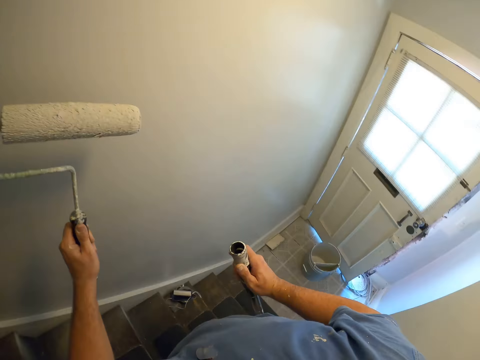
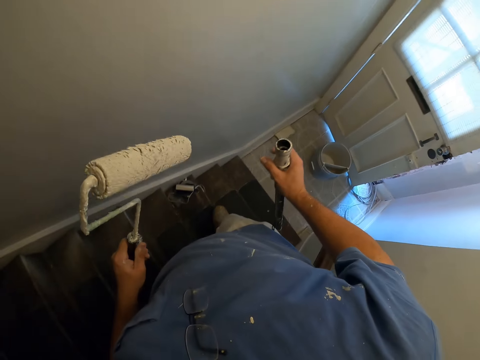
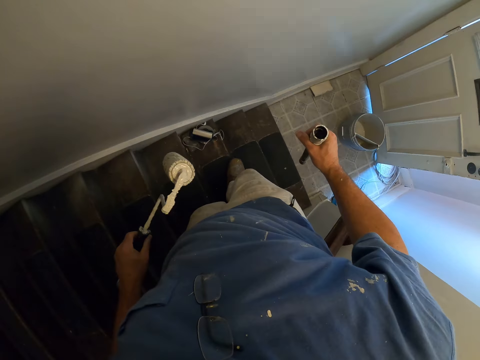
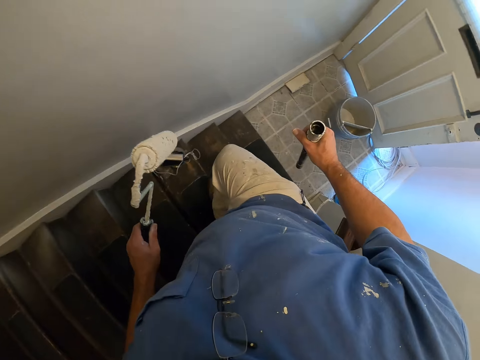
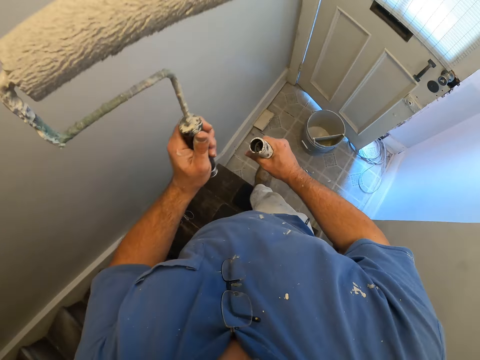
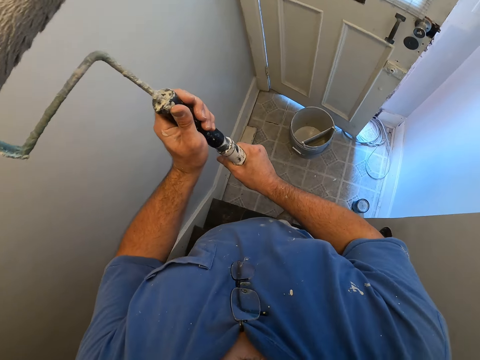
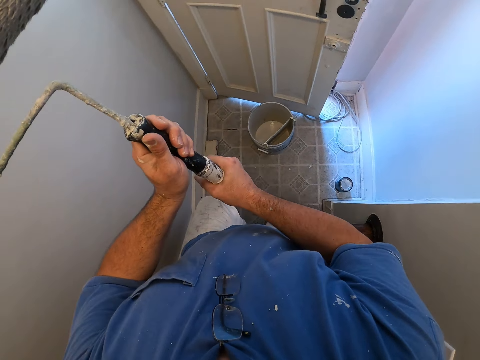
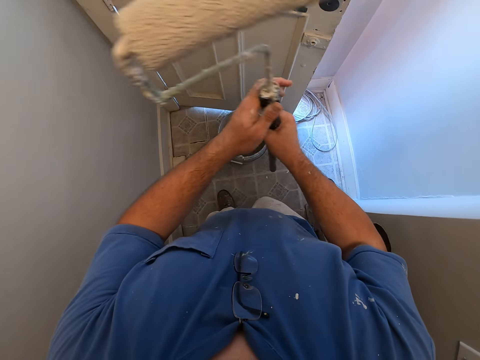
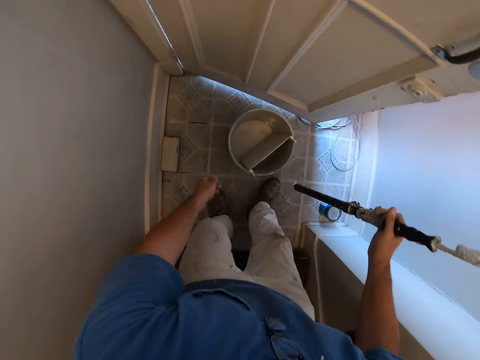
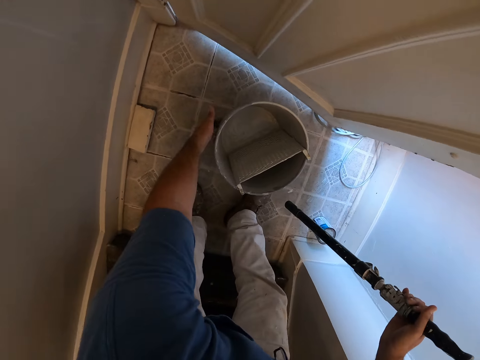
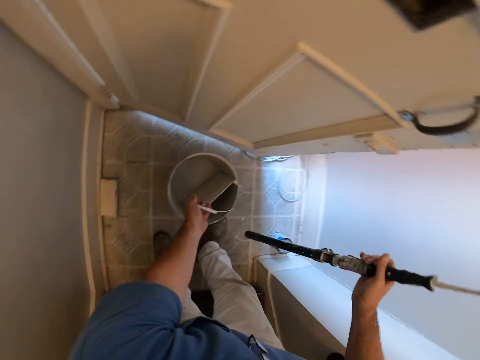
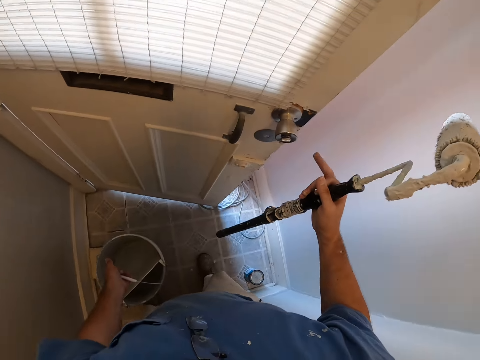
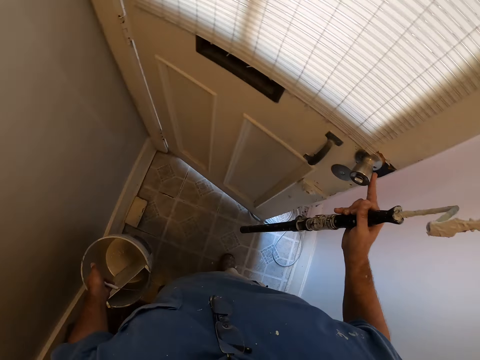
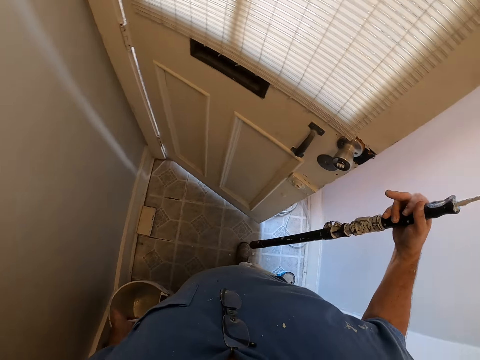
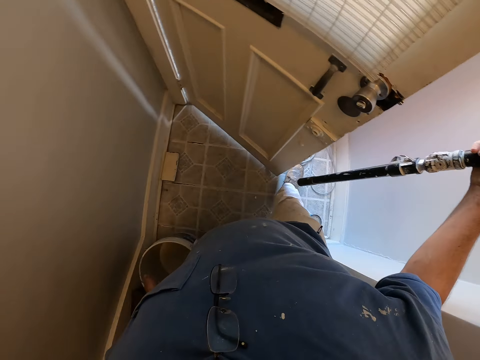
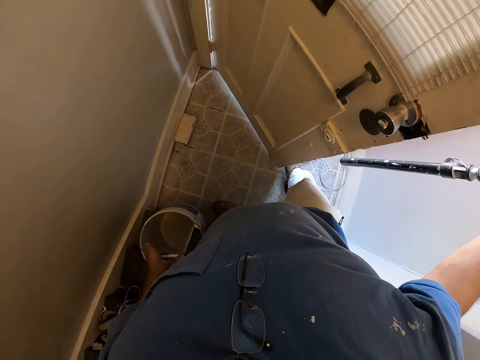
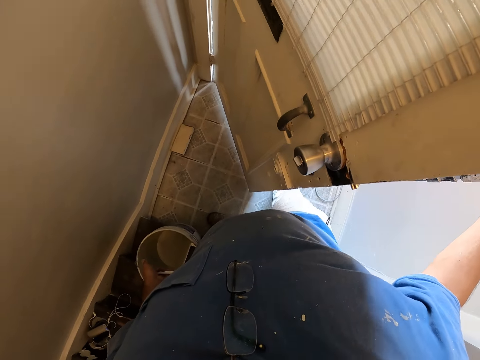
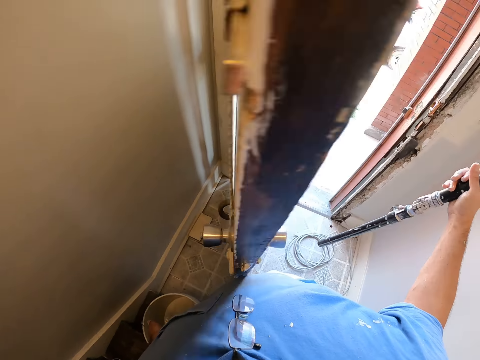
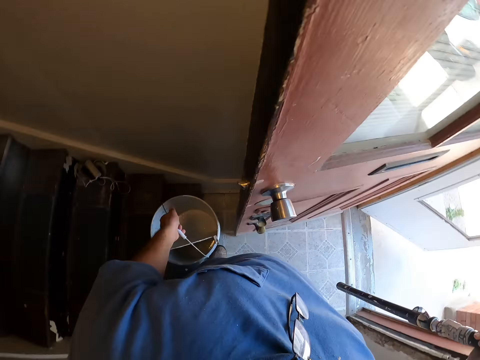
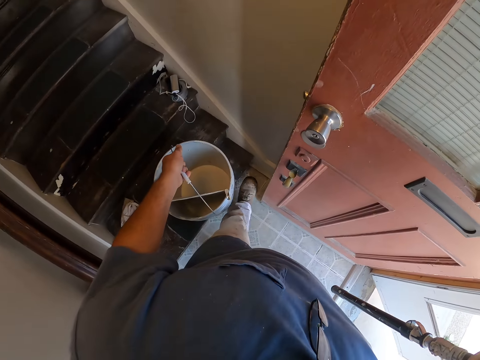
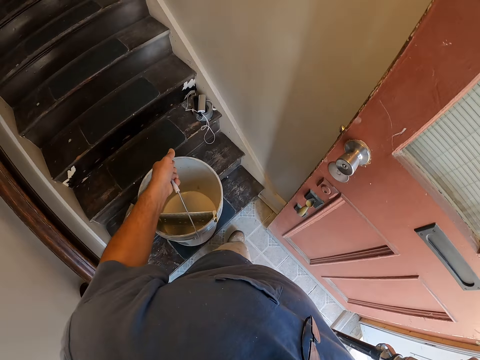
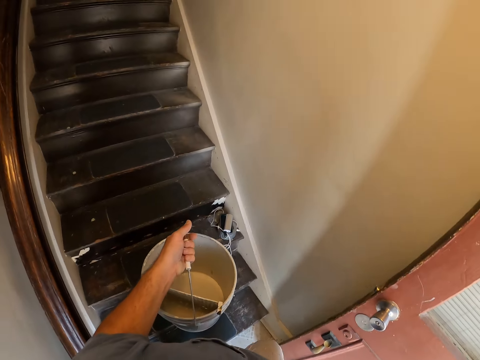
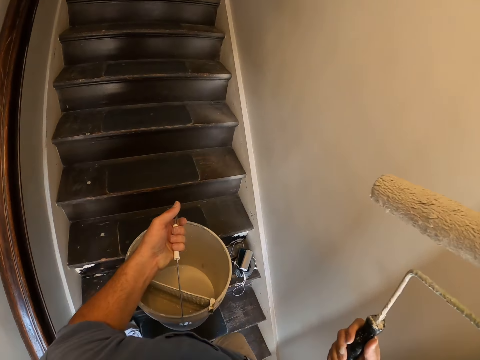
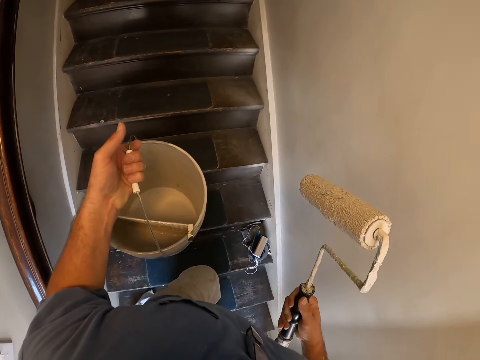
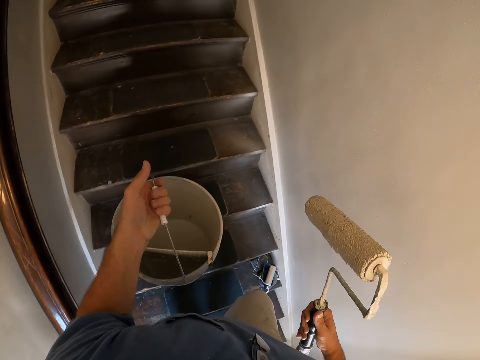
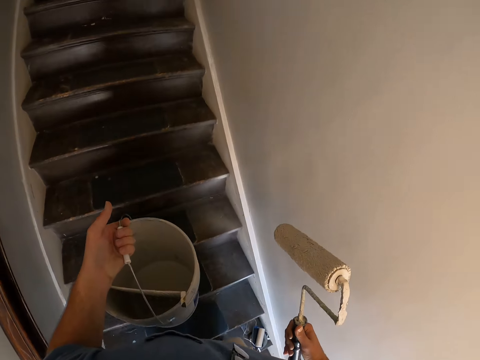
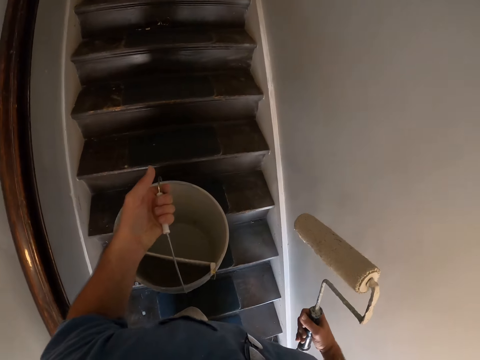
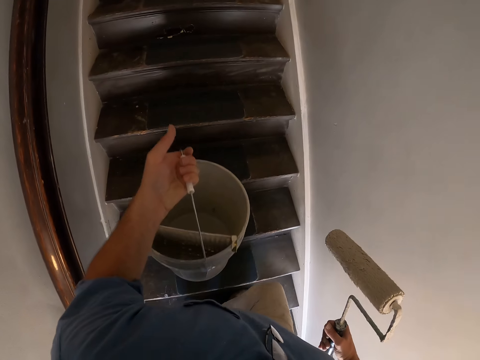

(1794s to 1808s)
The camera wearer holds the paint roller. He inserts the long paint roller handle back. He carries the paint container from the floor. He lifts the paint container. He opens the door with his right hand. He touches the door. He opens the door well with his right leg. He stops the door with his left leg. He walks up the staircase.

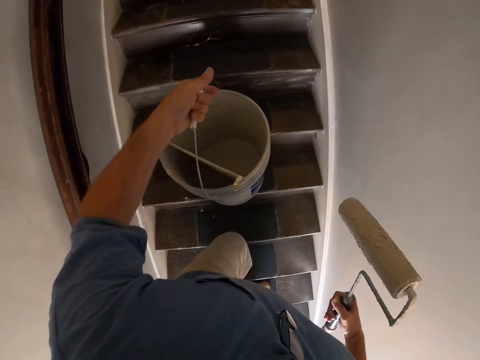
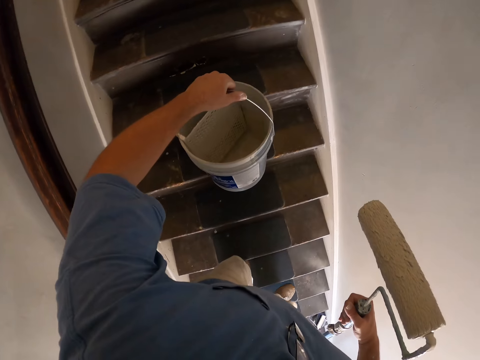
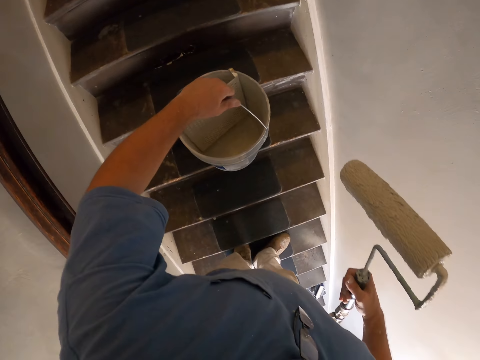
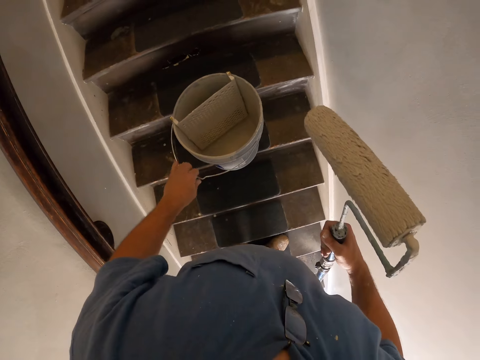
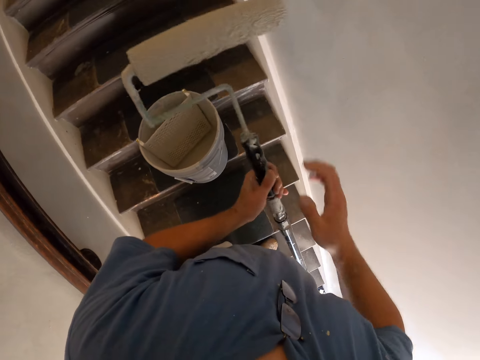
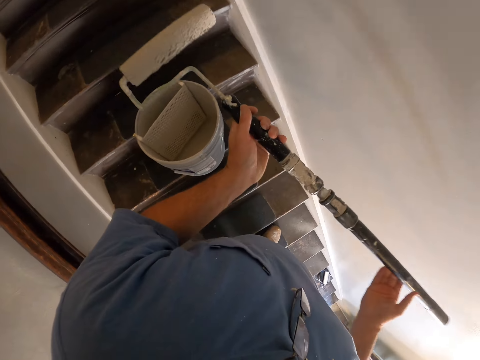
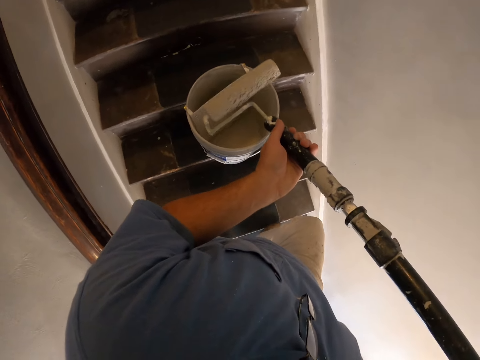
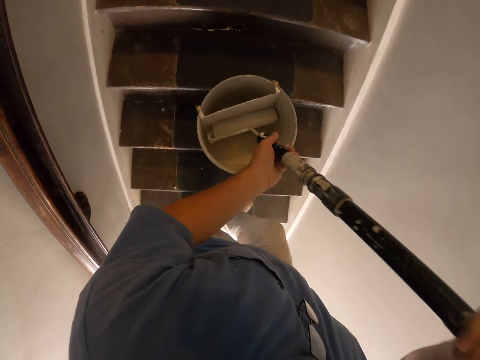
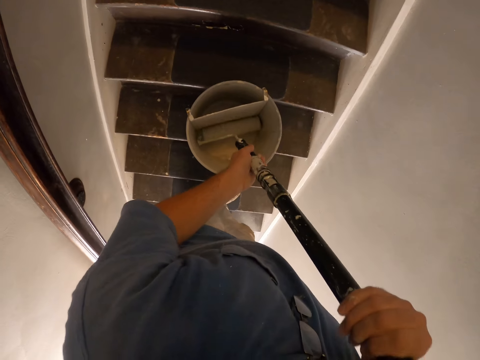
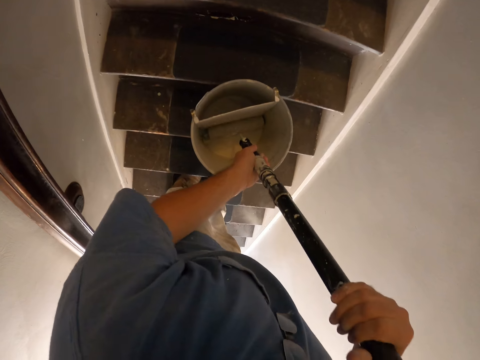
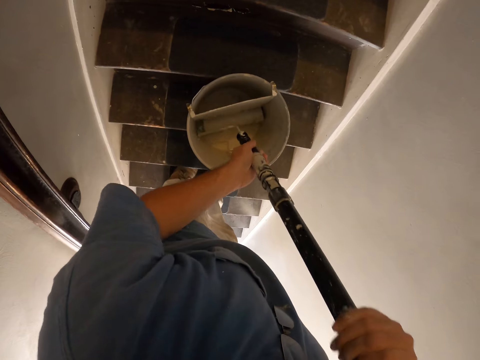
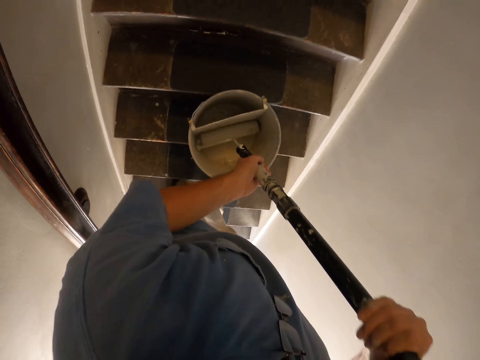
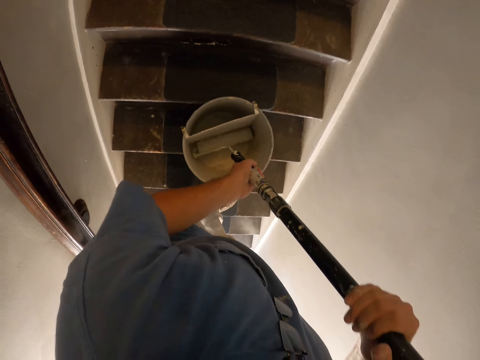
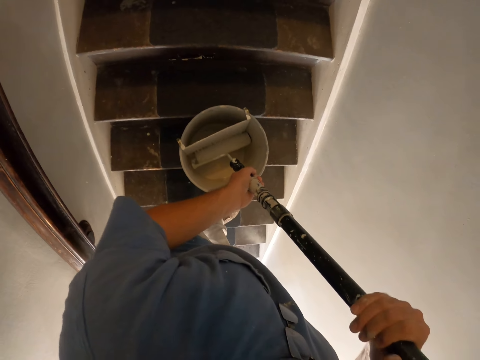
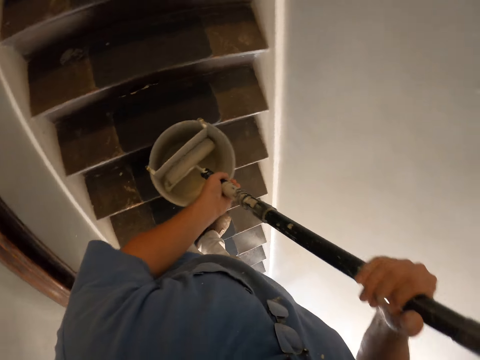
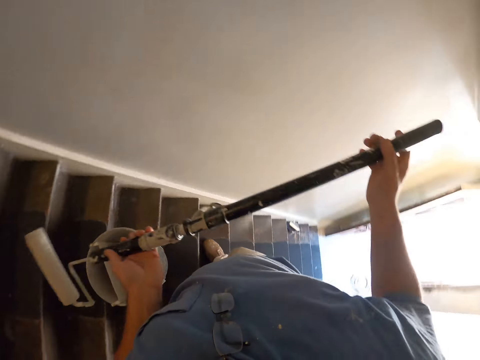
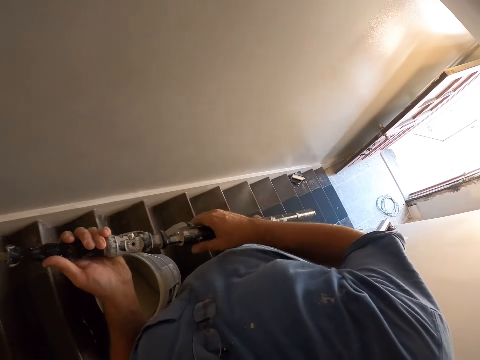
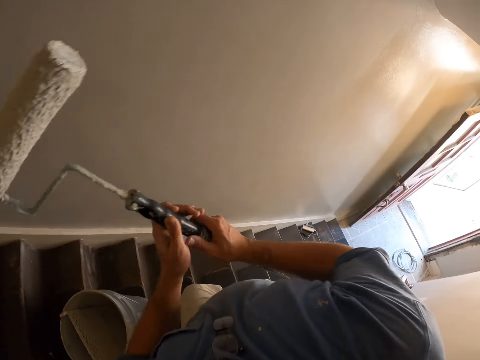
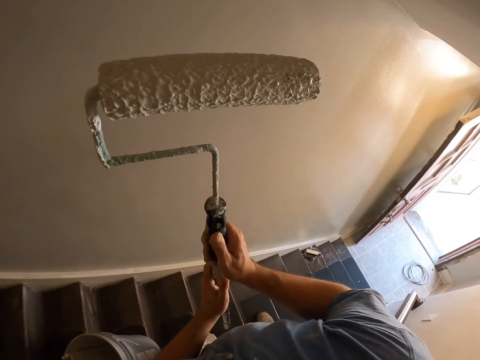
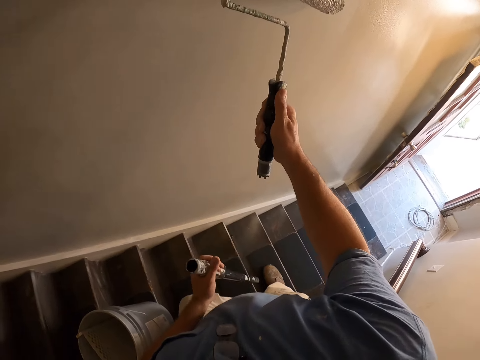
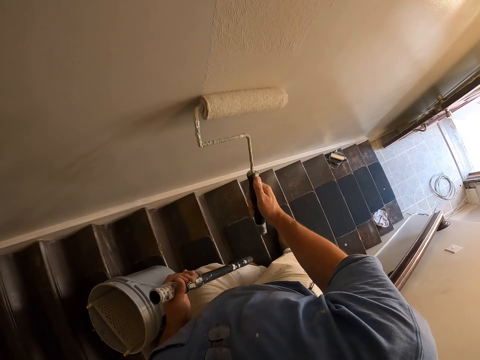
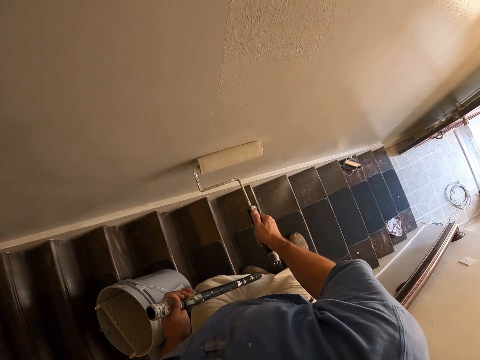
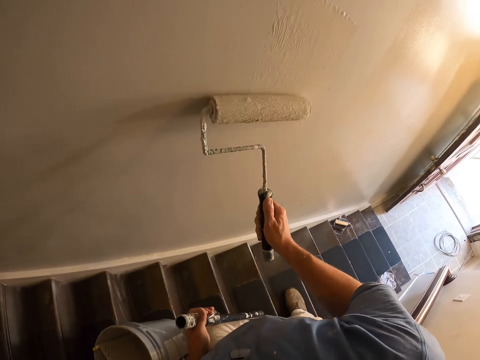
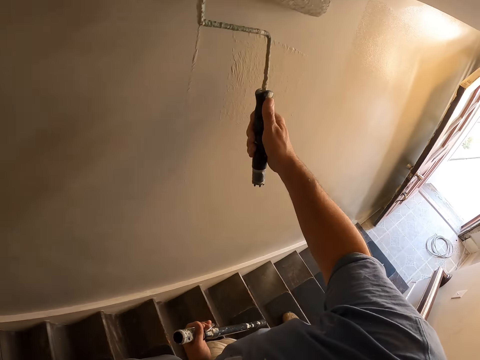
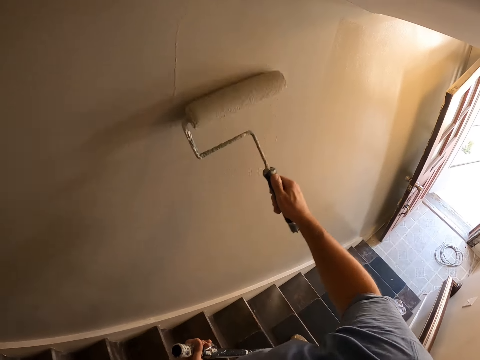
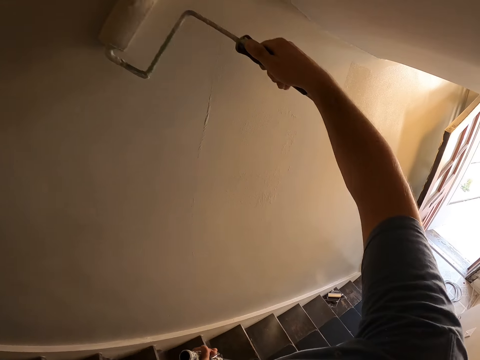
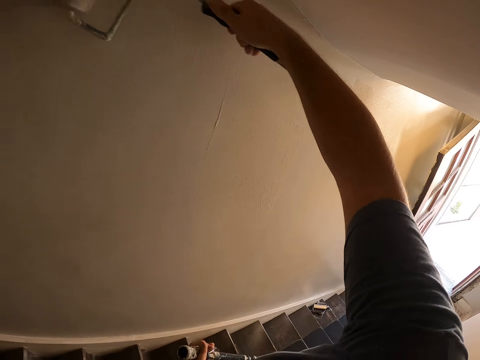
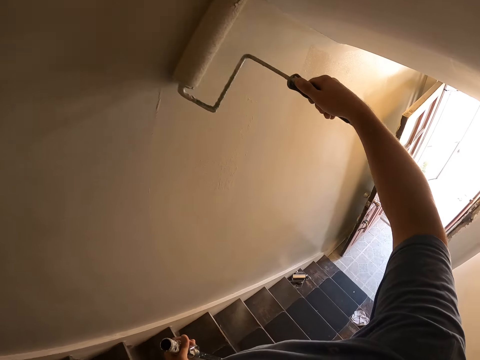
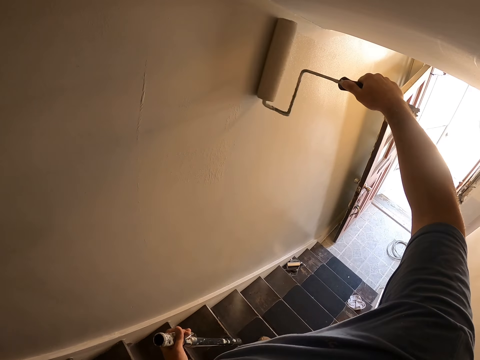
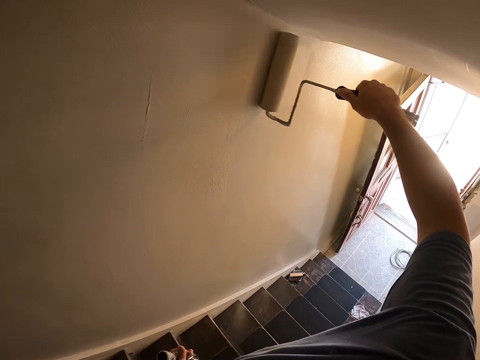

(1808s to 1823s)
The camera wearer puts the paint container on one of the stairs. They hold the paint roller with the other hand. They hold the paint roller with both hands. They dip the long paint roller into the paint container. They remove the long paint roller from the paint container. They remove the handle of the paint roller. They paint the wall of the room with the paint roller.
